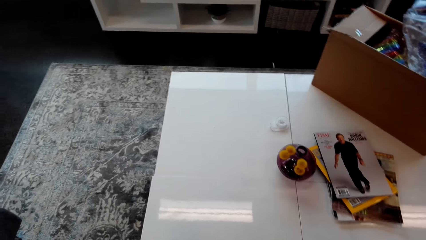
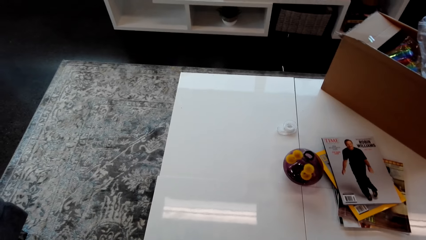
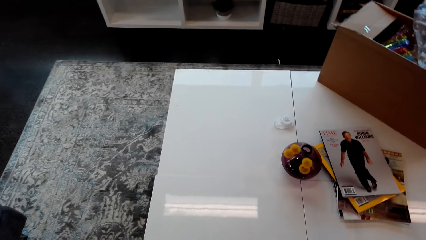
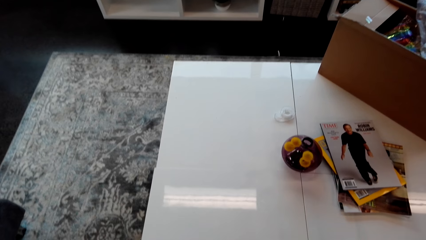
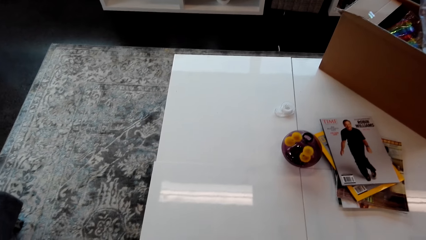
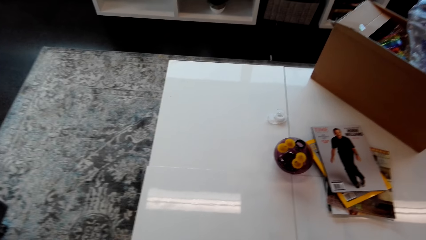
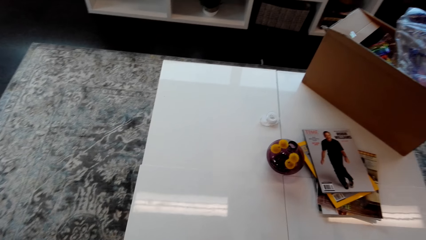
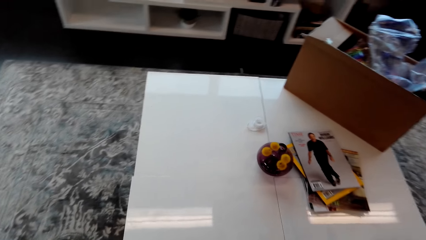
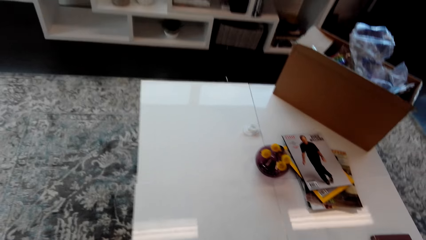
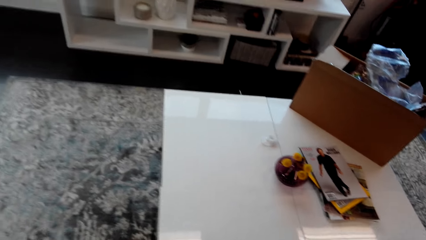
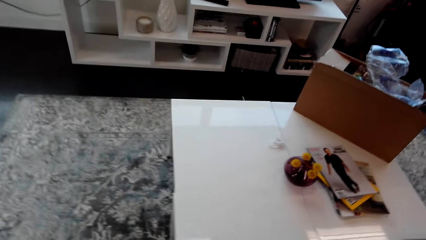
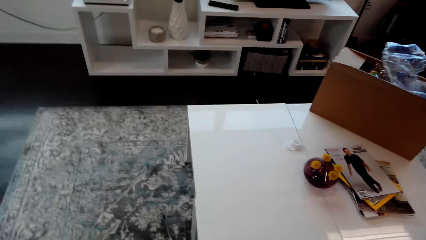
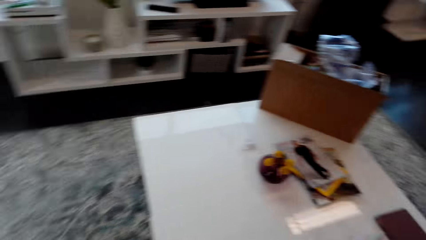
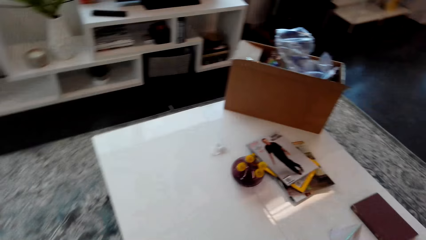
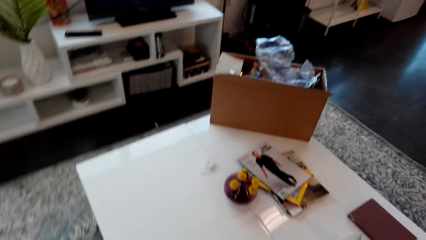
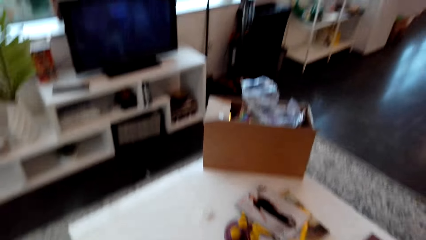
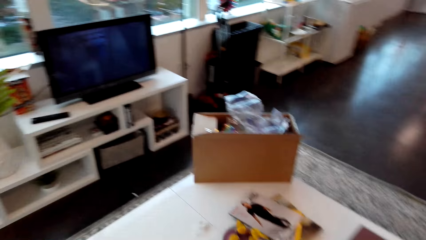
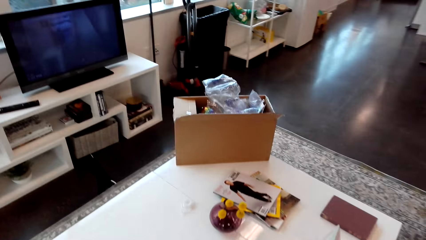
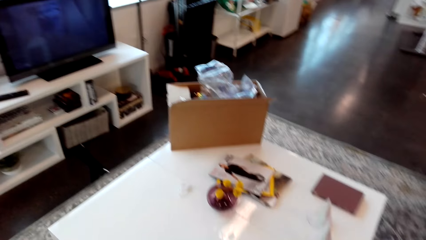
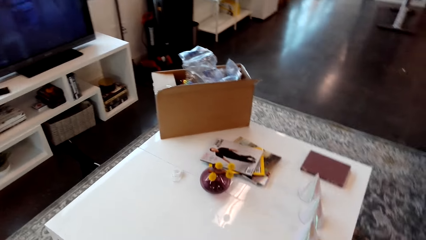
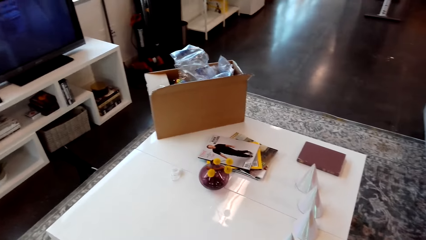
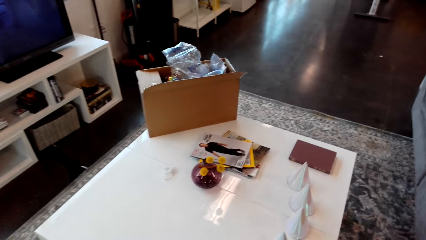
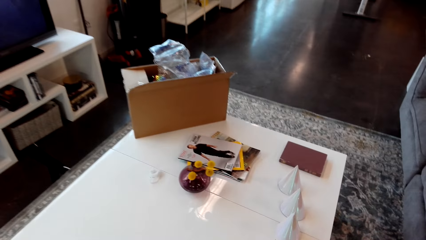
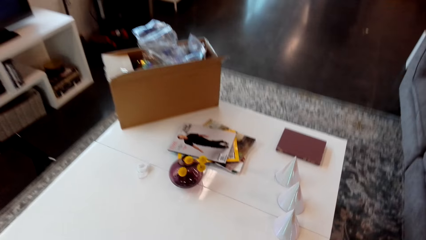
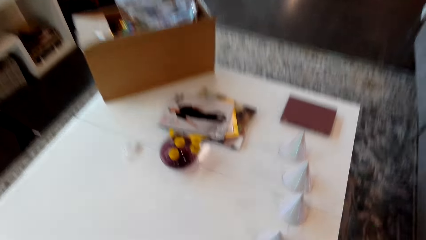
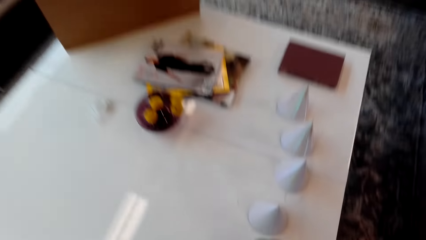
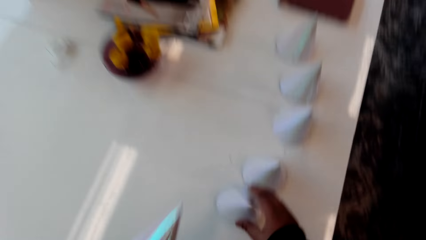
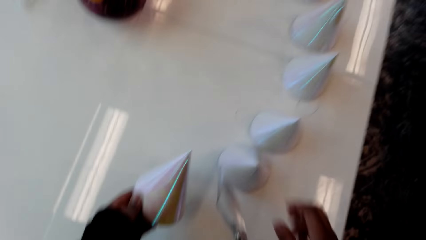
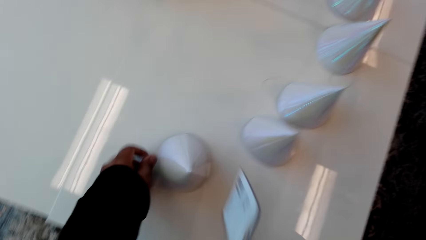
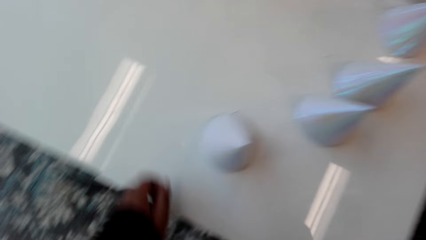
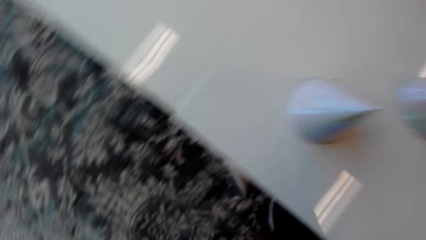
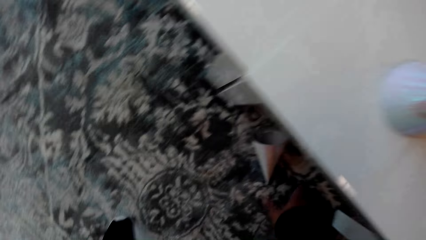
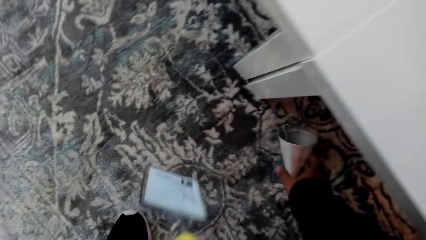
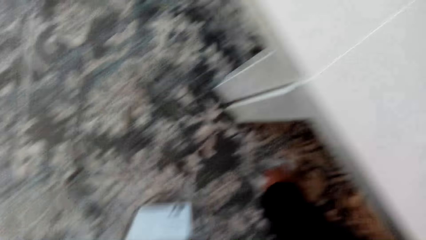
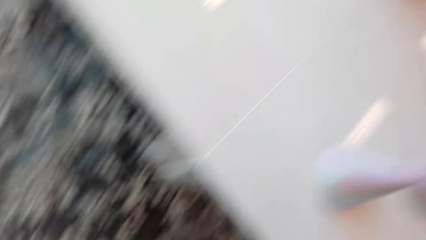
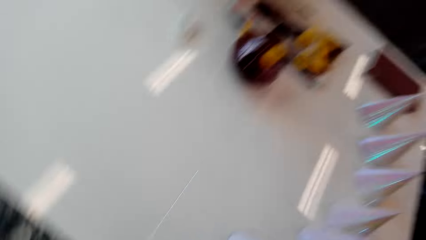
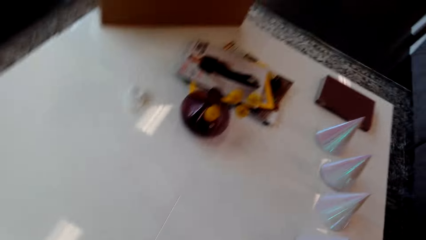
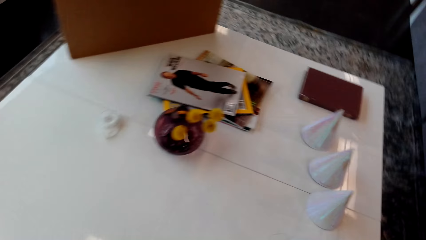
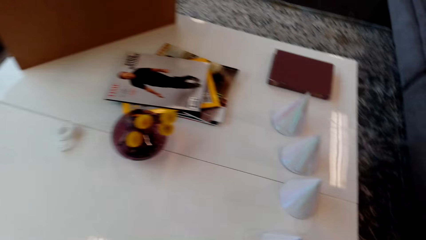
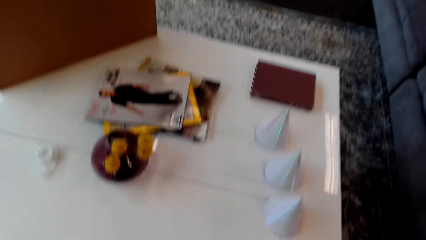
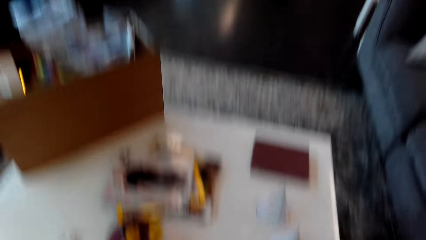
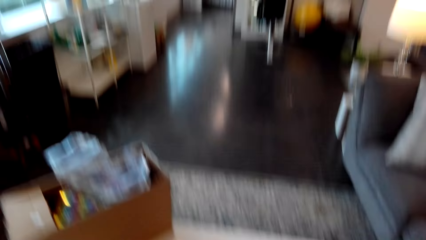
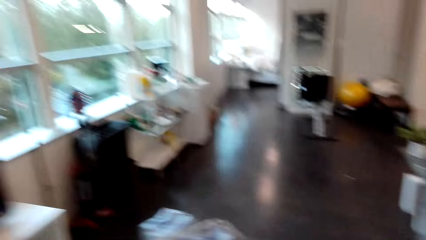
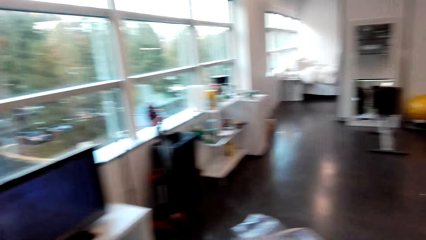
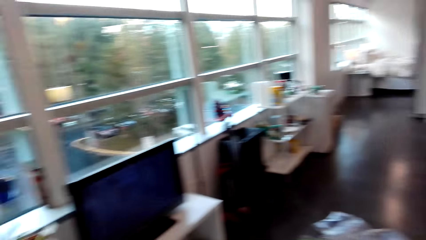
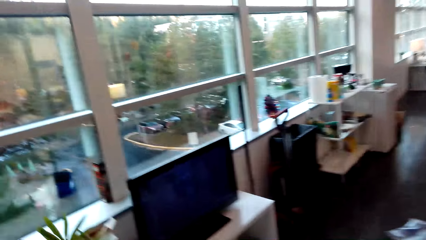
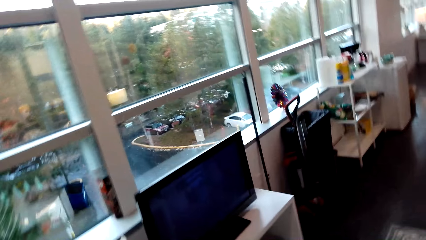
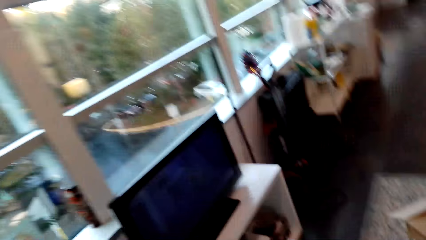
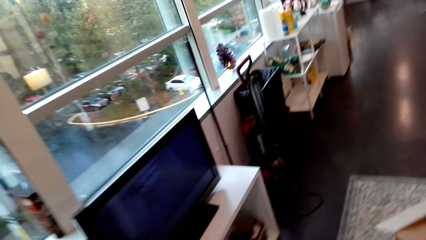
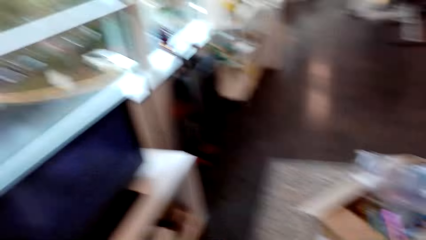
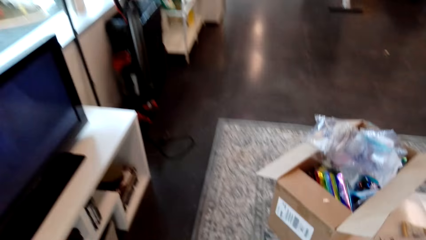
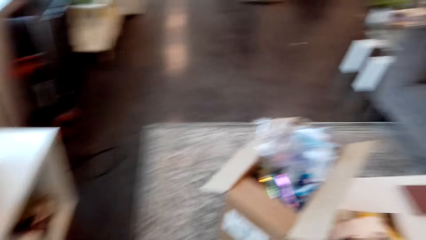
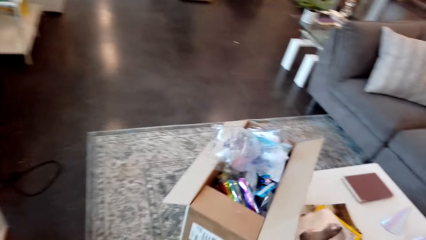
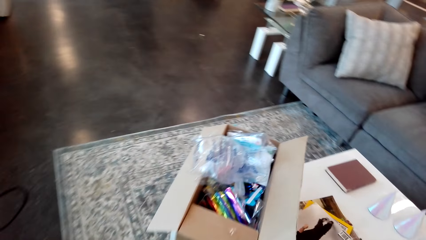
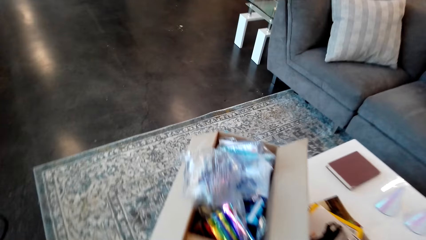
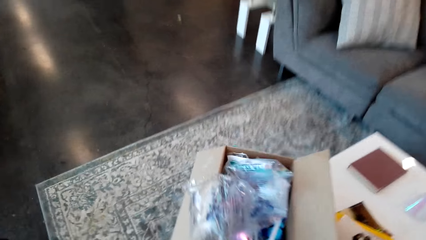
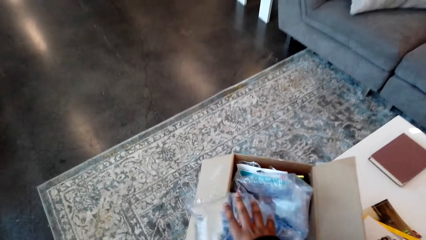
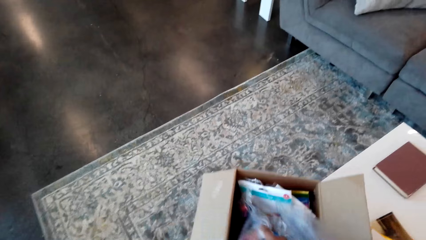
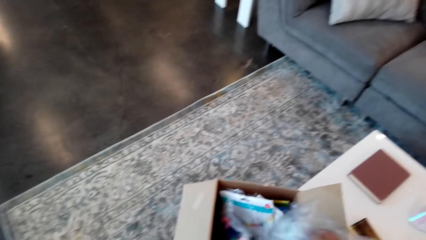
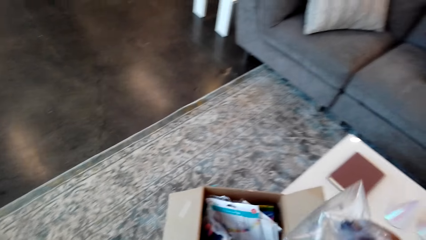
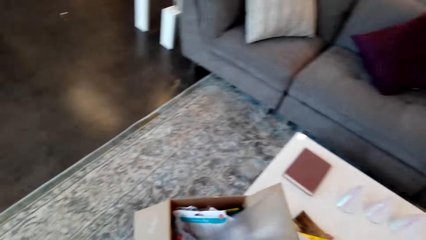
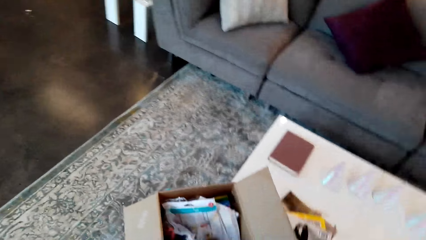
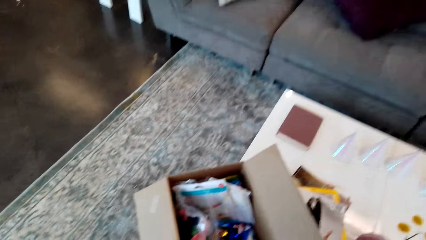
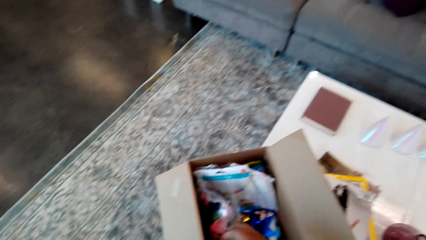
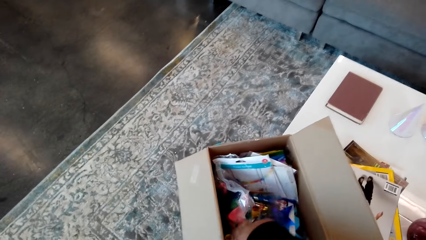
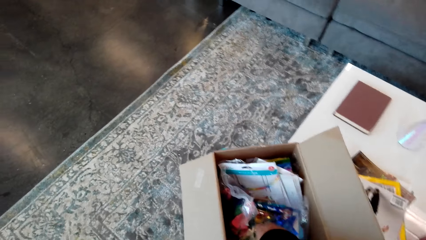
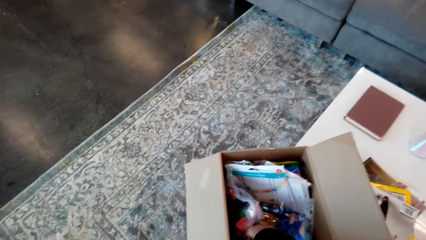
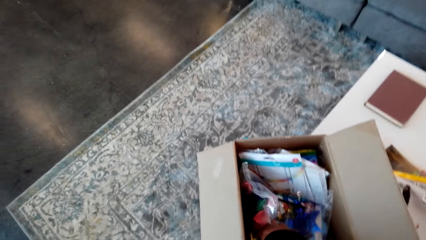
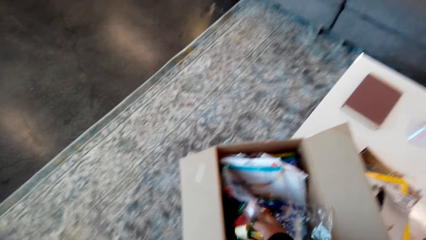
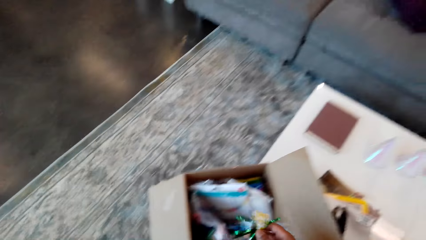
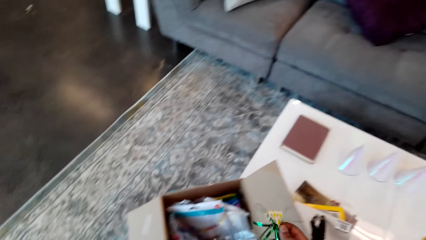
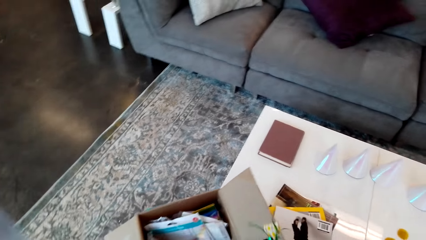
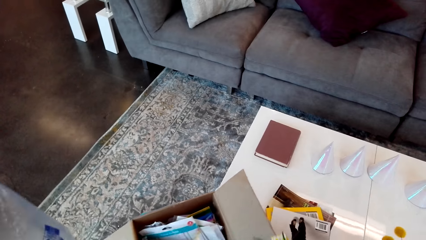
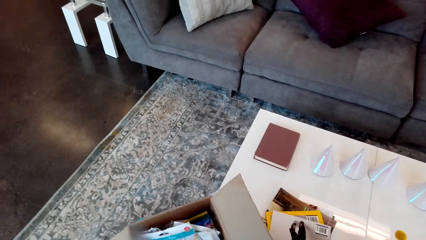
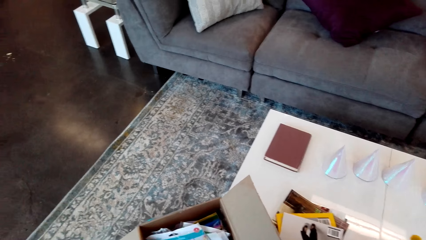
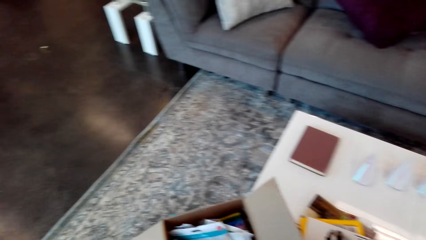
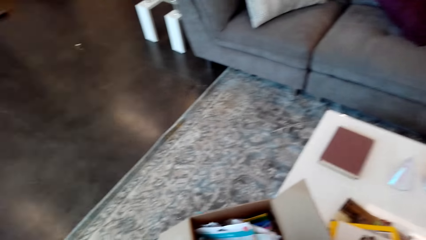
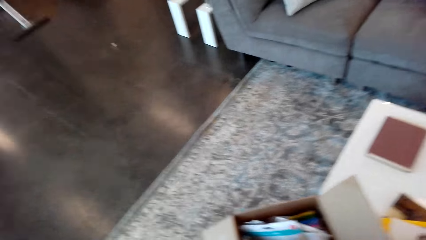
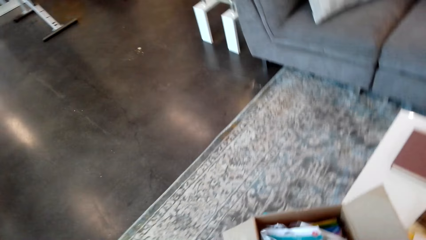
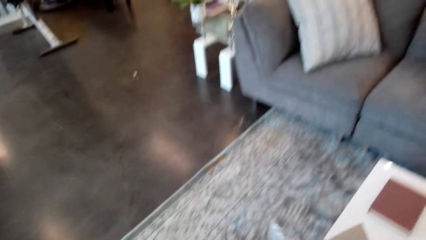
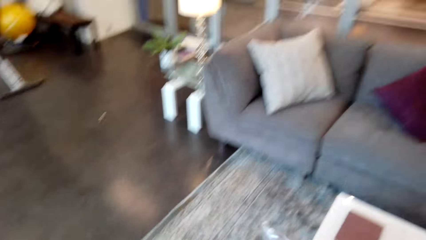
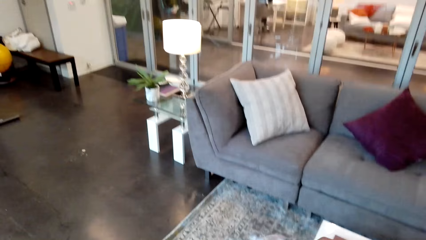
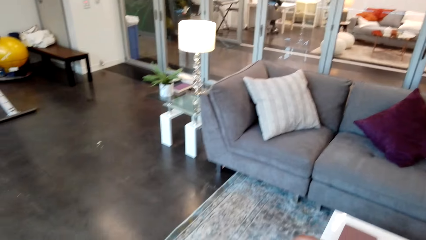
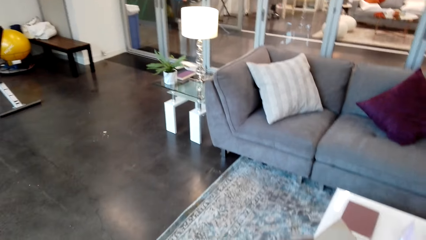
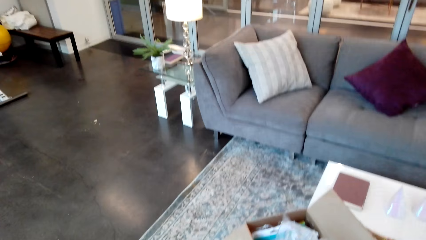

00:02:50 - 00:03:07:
The camera wearer arranges the decorations on the table. They pick another decoration from the floor. They touch the plastic papers in the box.
